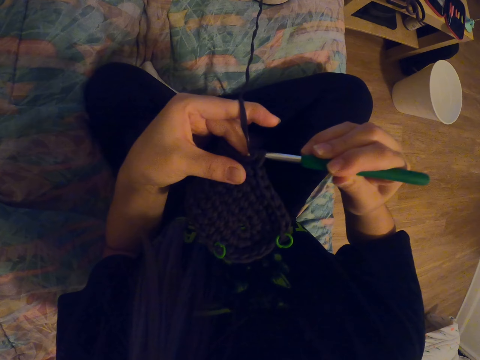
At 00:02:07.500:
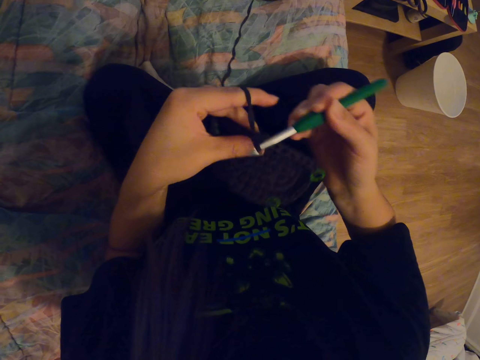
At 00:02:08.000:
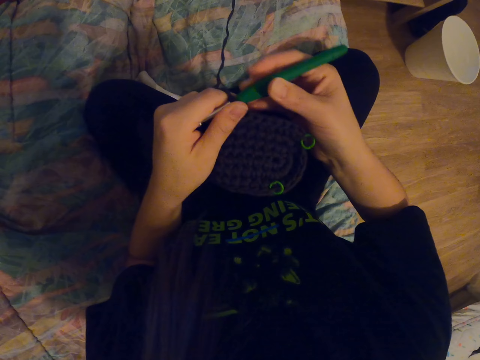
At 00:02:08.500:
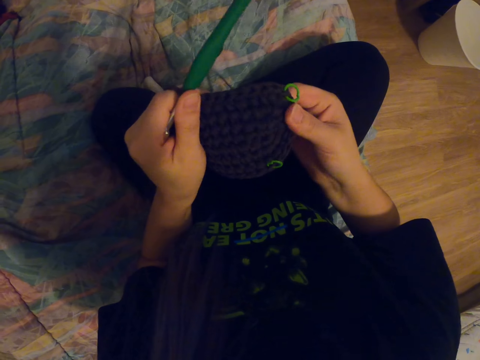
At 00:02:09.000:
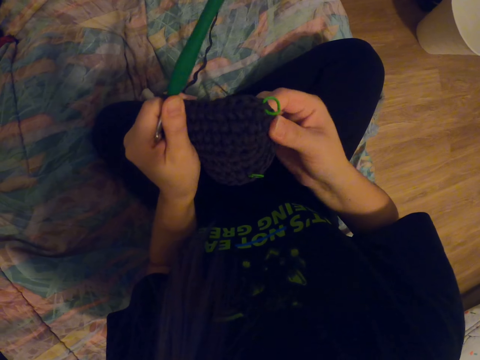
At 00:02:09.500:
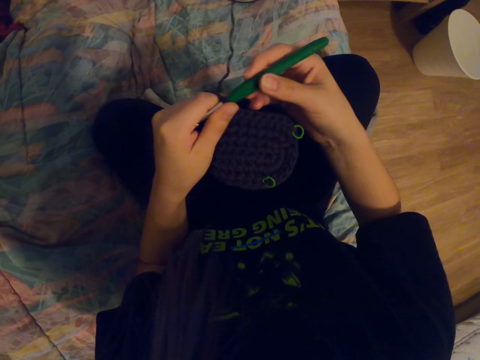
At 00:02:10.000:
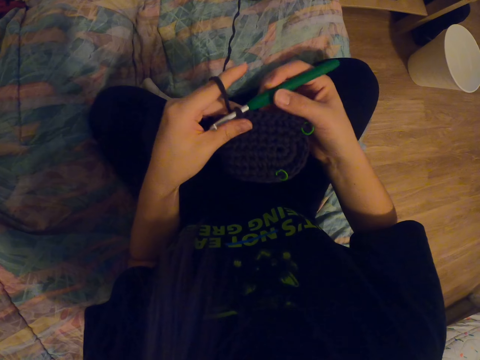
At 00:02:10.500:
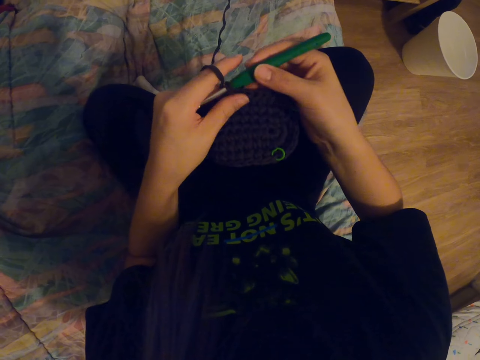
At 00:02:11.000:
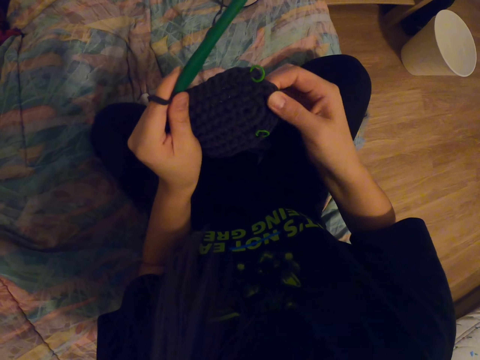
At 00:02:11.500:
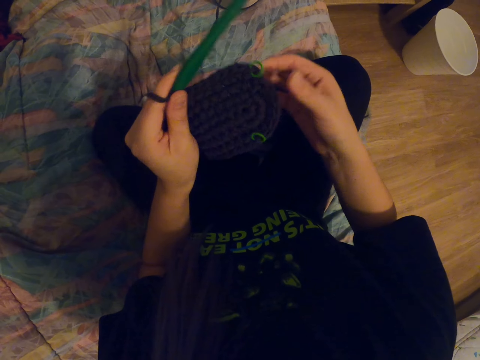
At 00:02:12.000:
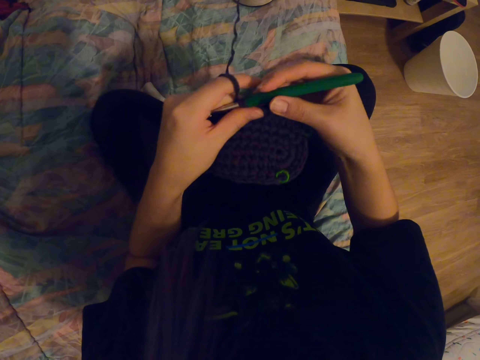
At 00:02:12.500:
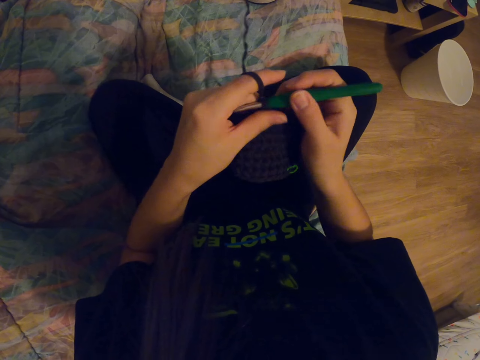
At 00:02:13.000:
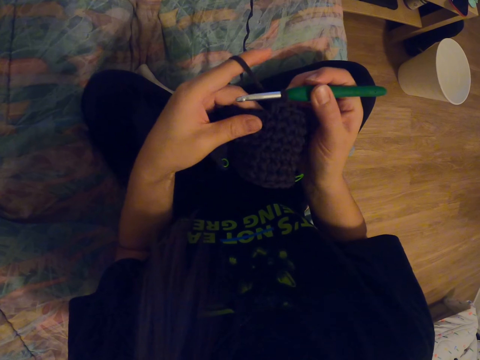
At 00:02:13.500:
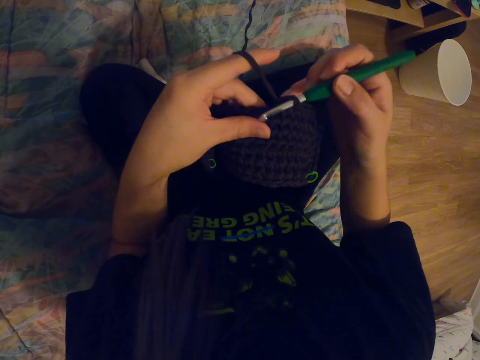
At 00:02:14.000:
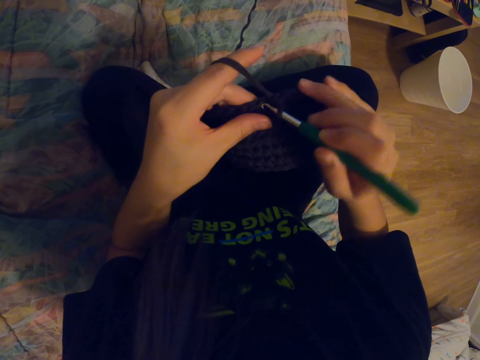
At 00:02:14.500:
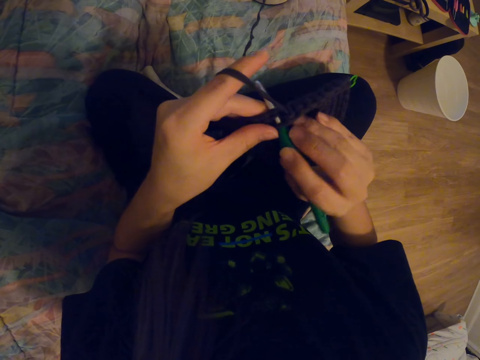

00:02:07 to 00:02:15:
The camera wearer adjusts the thread. They knitted the thread.

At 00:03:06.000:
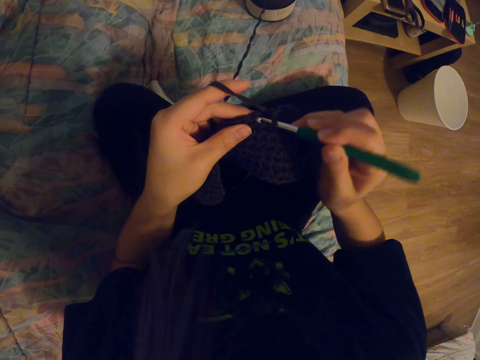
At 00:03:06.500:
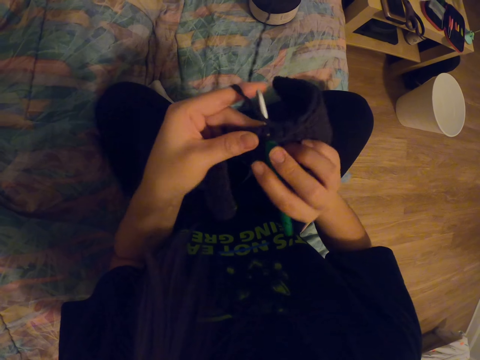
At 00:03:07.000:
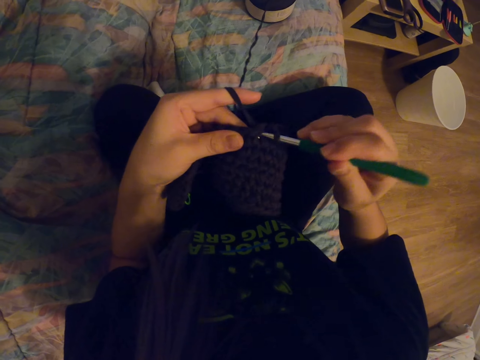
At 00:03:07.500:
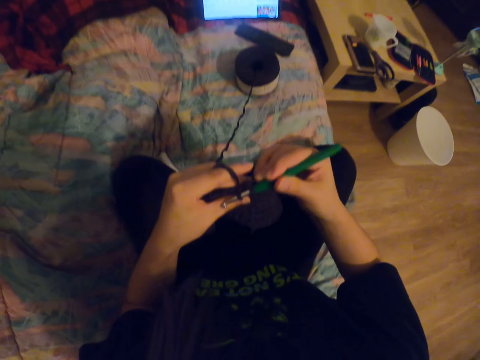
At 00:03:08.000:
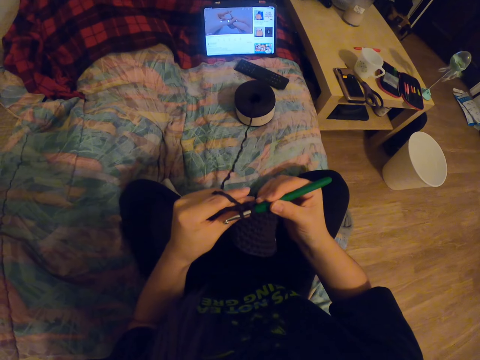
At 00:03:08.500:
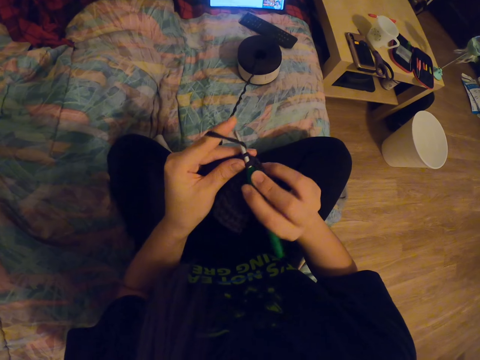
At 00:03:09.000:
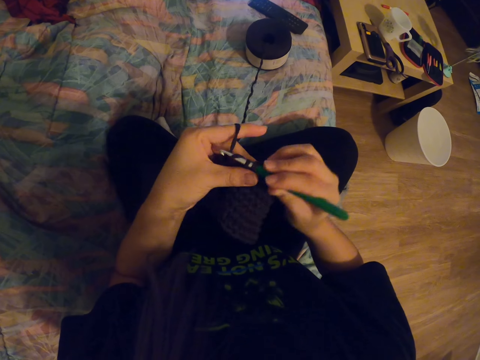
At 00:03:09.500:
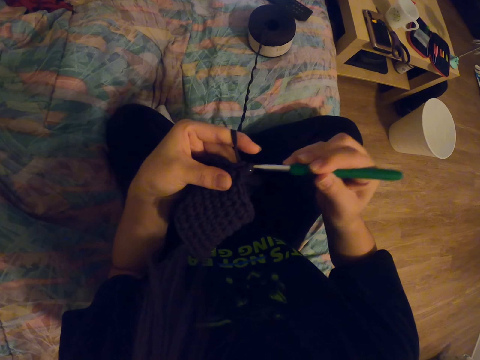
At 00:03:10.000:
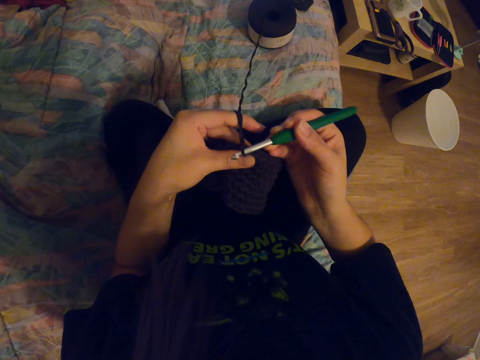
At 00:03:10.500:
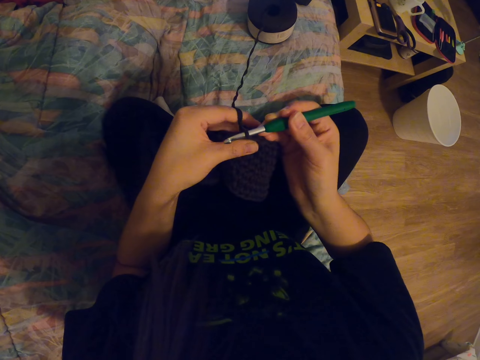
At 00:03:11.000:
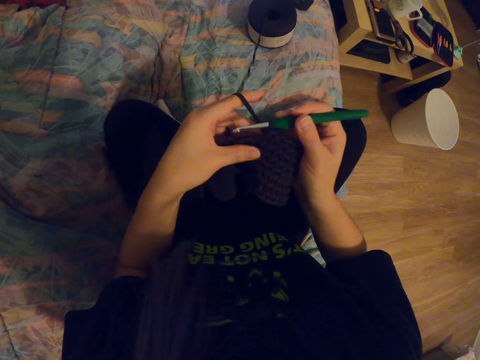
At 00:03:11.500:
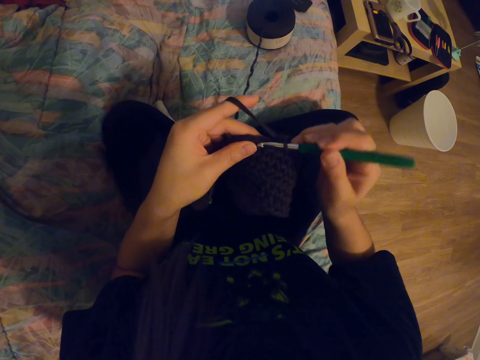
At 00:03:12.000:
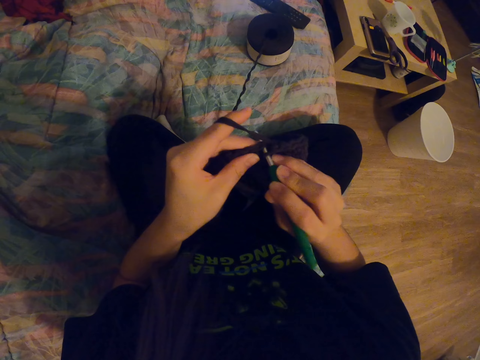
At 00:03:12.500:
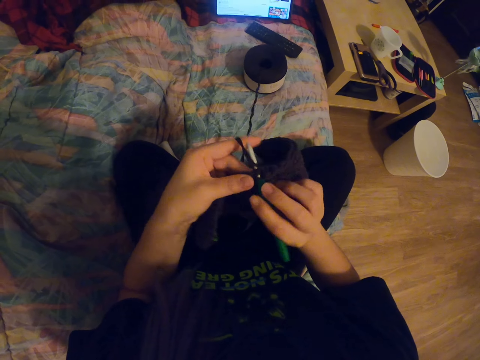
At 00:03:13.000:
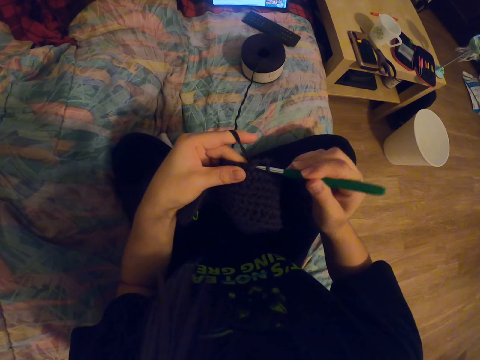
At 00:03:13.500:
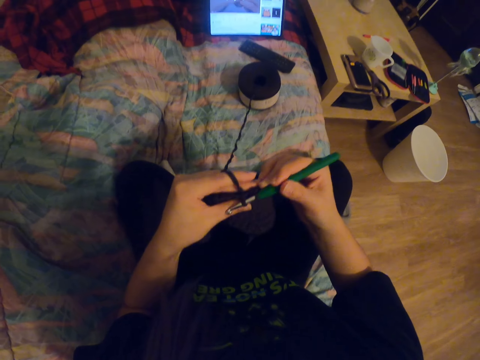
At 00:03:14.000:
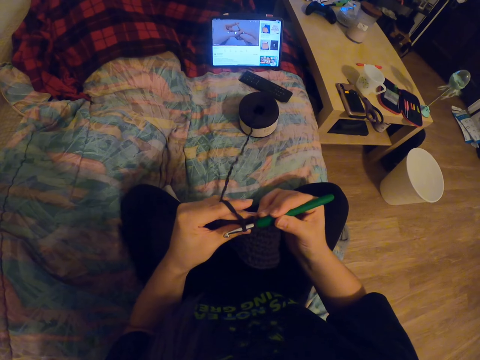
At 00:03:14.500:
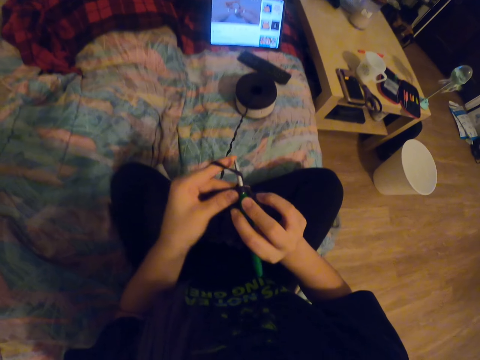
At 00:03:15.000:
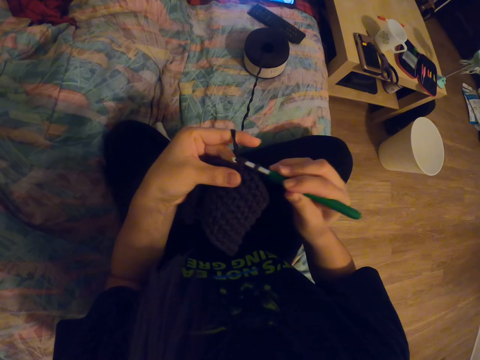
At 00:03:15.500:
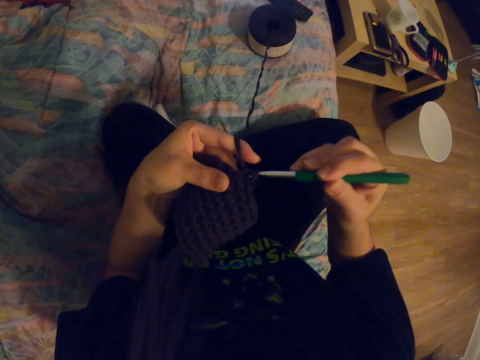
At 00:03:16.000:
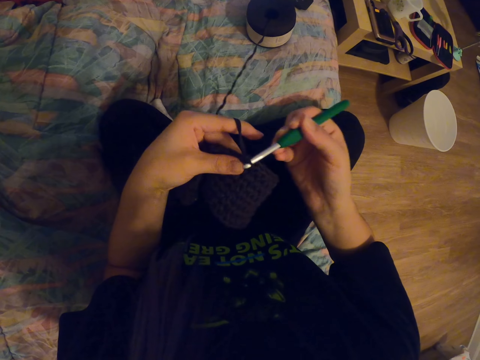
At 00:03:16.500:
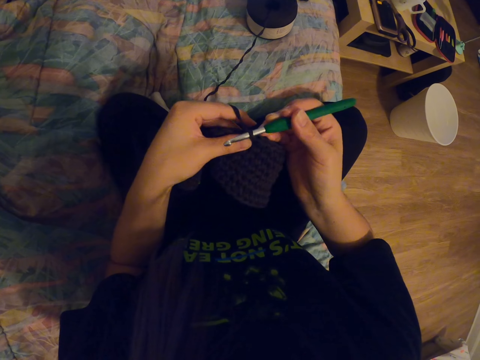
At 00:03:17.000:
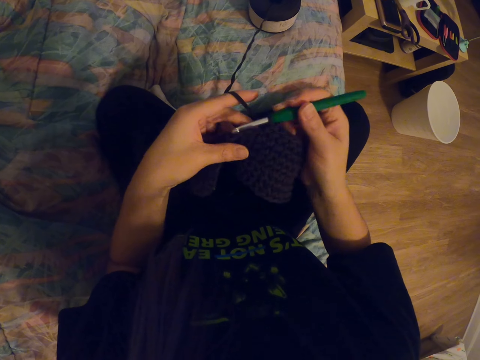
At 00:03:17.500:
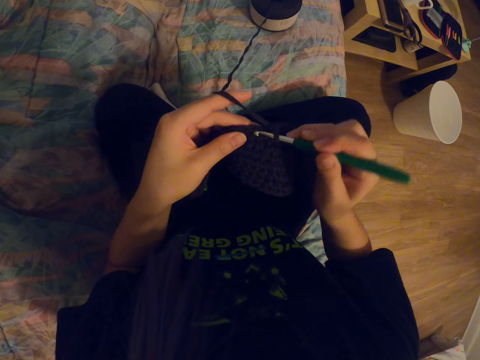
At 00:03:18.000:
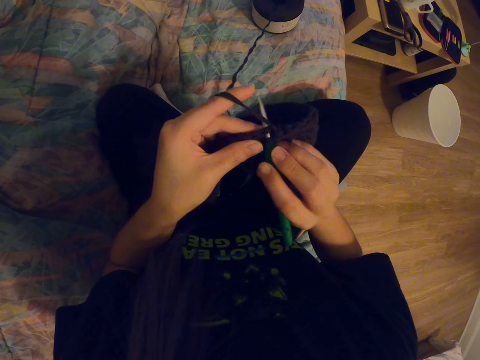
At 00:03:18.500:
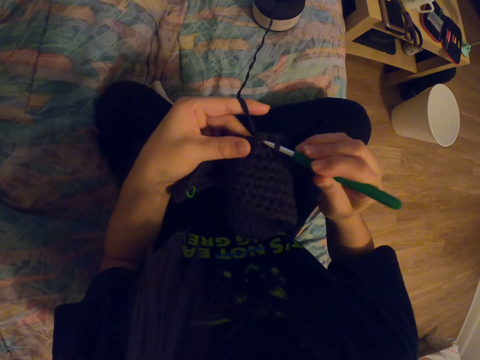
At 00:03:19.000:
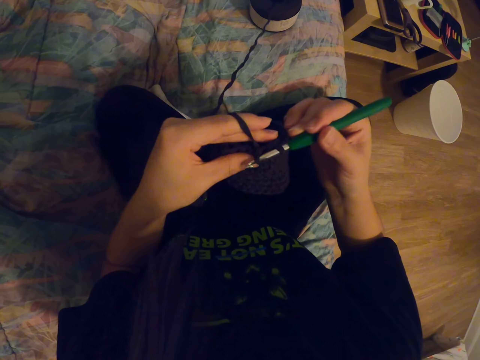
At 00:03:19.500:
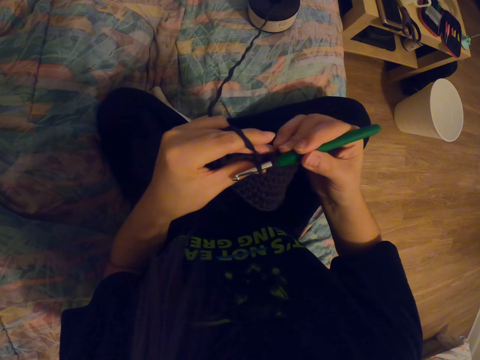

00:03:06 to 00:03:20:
The camera wearer looks at the tablet. They crochet a garment. They look at the tablet. They crochet the garment.
